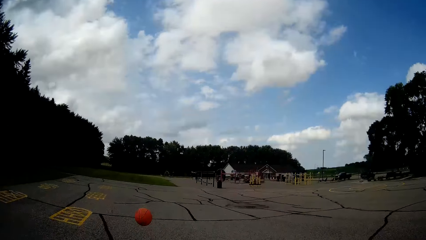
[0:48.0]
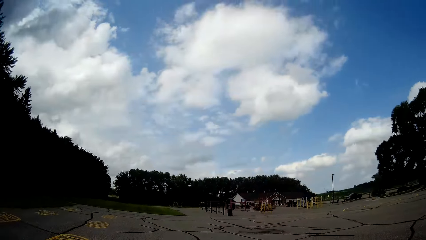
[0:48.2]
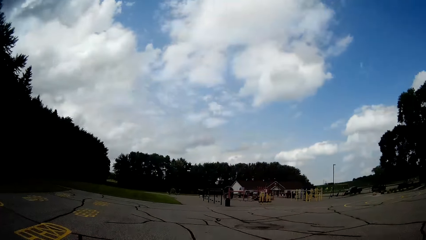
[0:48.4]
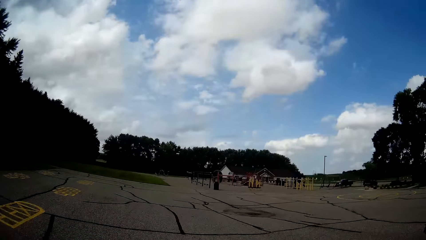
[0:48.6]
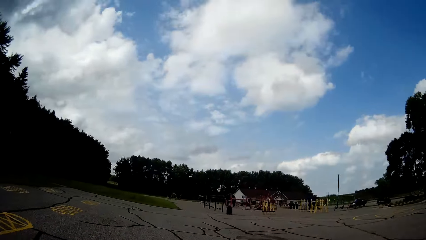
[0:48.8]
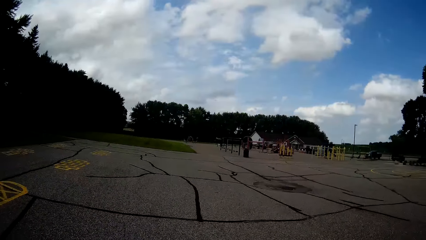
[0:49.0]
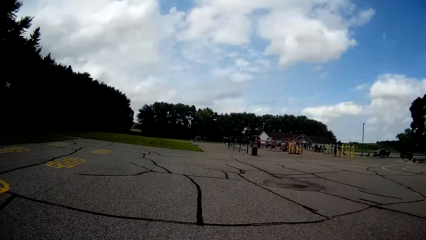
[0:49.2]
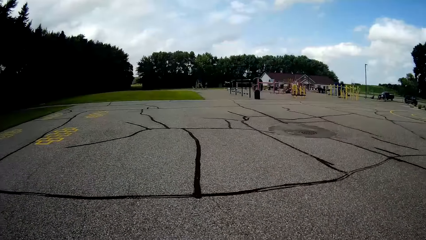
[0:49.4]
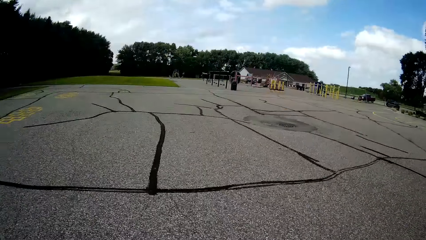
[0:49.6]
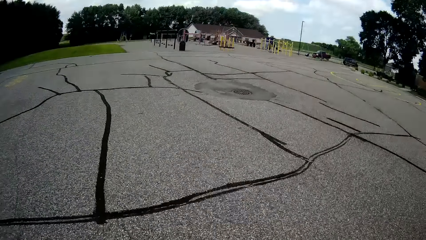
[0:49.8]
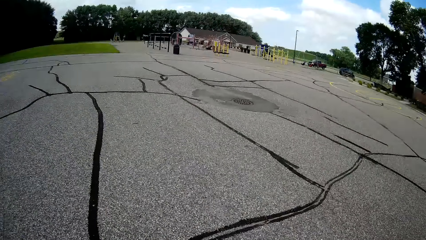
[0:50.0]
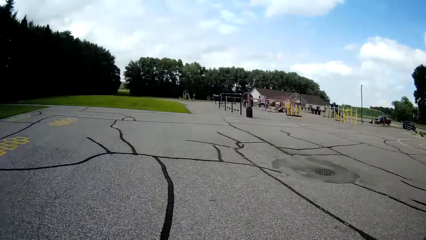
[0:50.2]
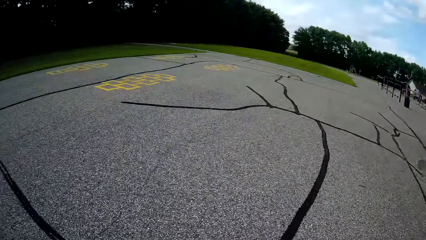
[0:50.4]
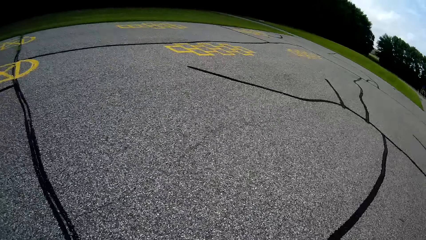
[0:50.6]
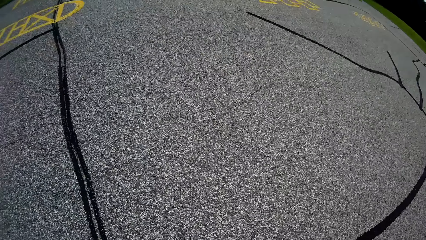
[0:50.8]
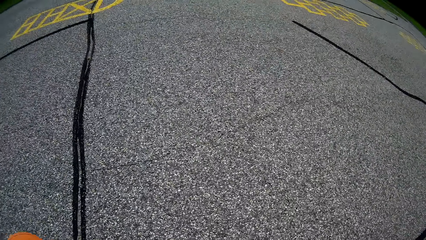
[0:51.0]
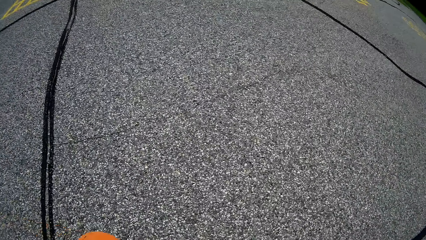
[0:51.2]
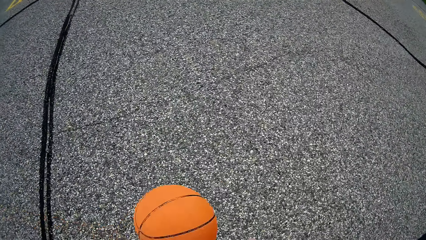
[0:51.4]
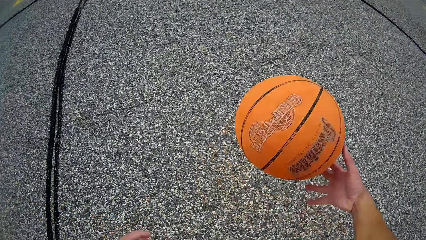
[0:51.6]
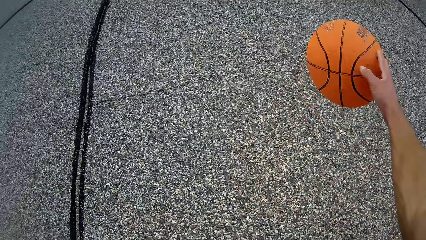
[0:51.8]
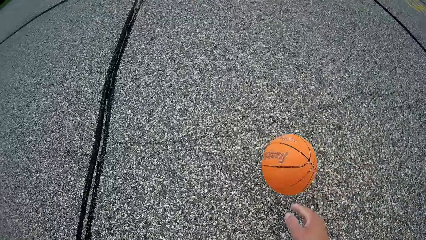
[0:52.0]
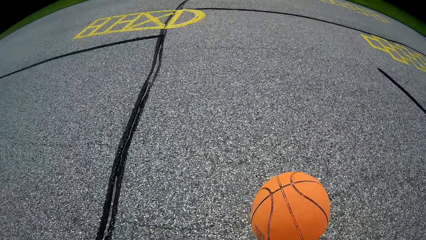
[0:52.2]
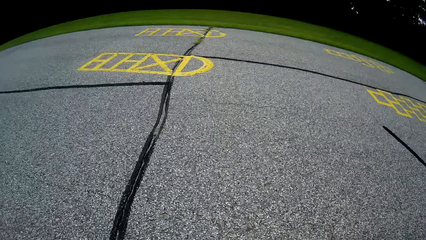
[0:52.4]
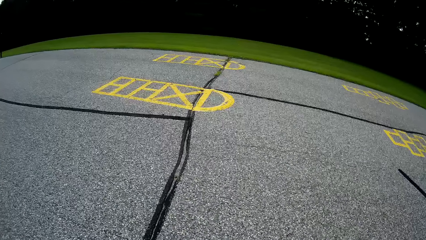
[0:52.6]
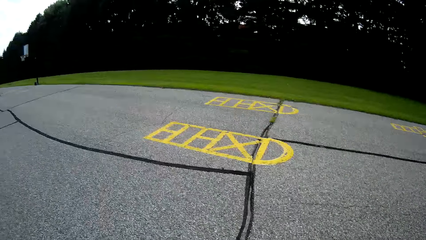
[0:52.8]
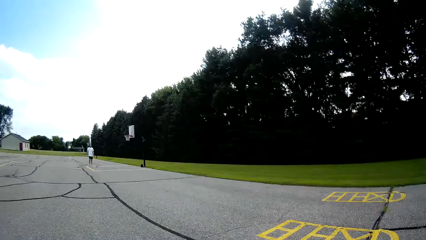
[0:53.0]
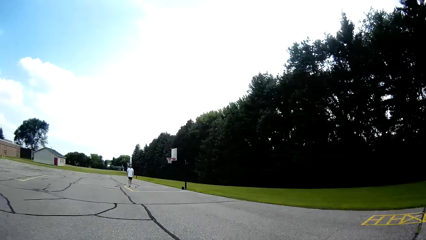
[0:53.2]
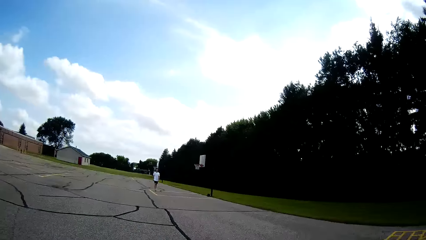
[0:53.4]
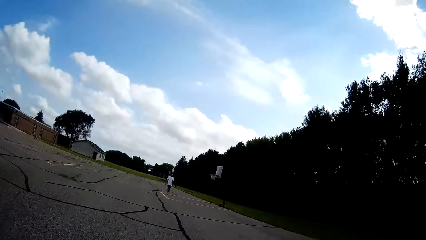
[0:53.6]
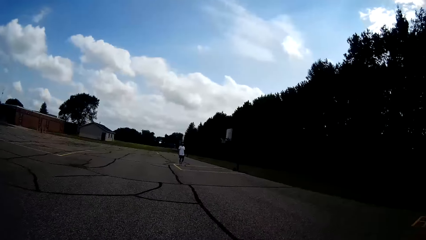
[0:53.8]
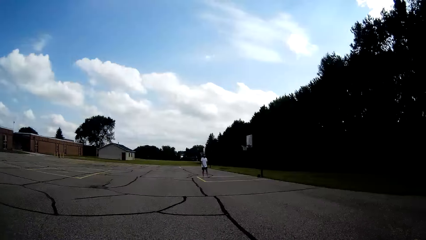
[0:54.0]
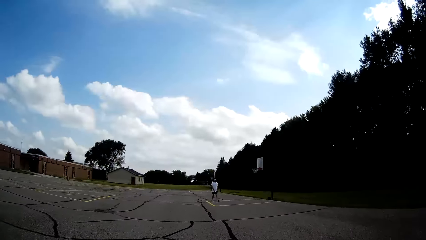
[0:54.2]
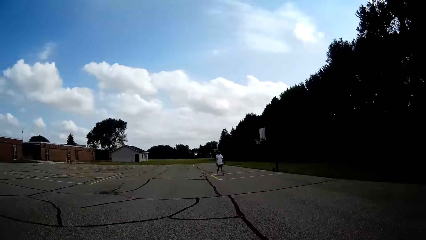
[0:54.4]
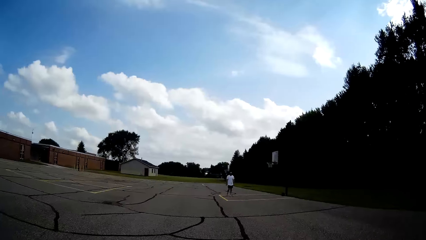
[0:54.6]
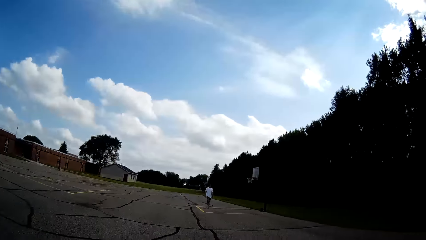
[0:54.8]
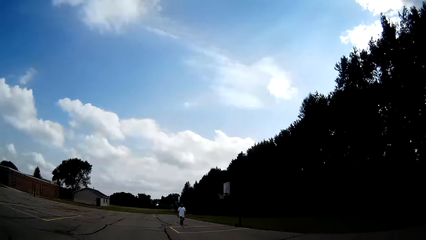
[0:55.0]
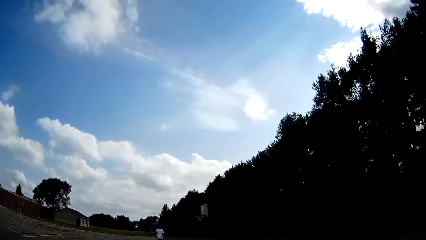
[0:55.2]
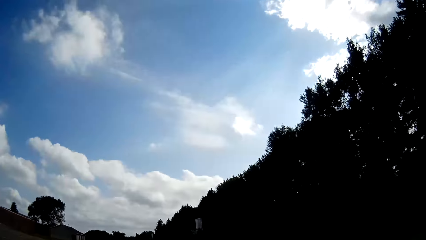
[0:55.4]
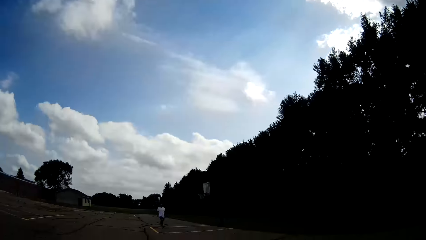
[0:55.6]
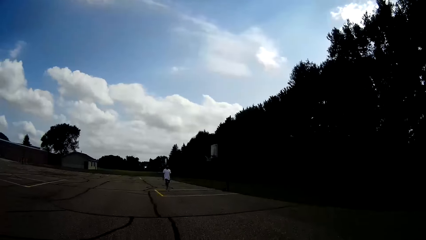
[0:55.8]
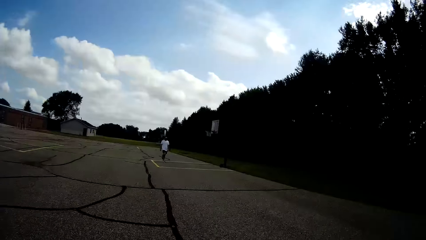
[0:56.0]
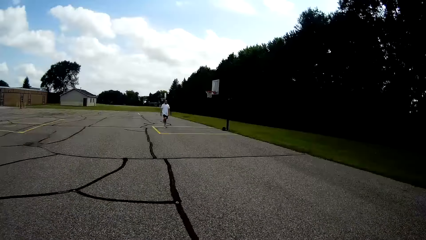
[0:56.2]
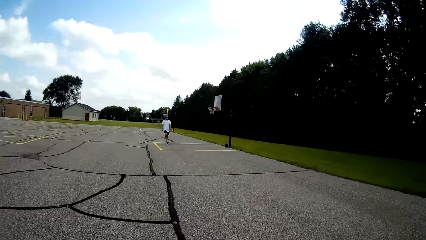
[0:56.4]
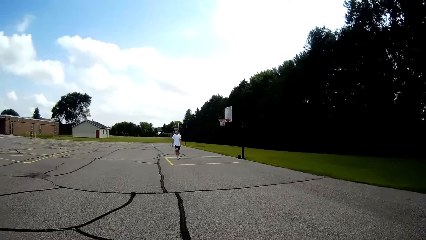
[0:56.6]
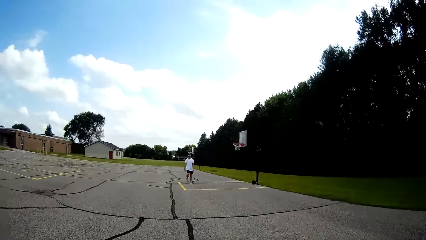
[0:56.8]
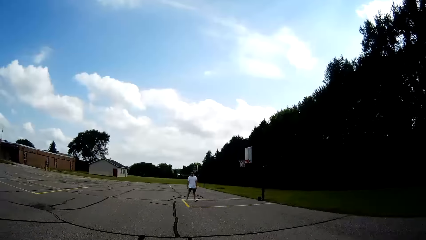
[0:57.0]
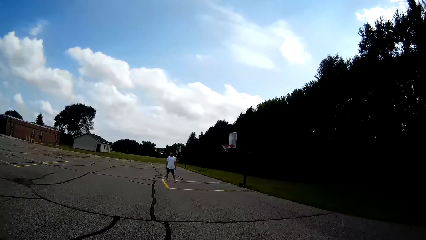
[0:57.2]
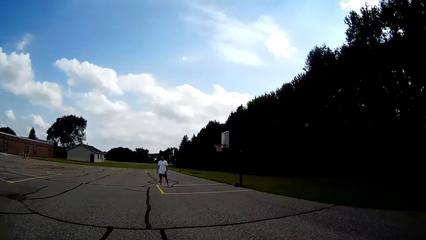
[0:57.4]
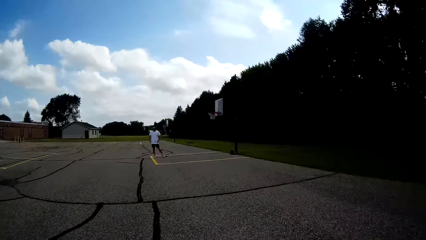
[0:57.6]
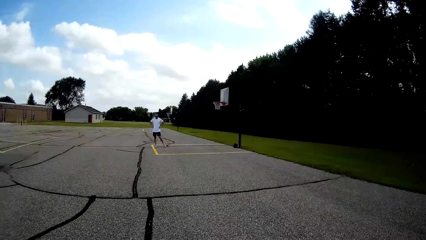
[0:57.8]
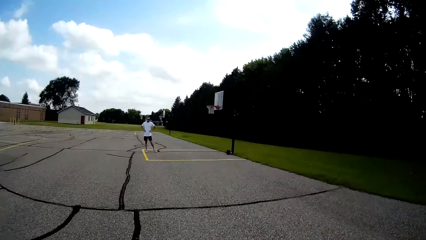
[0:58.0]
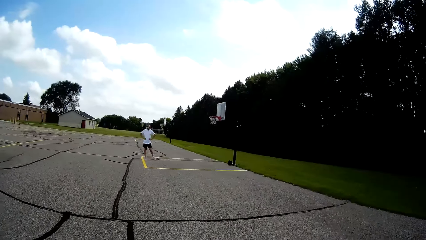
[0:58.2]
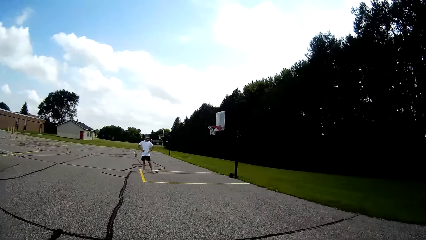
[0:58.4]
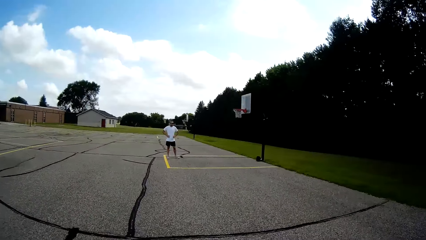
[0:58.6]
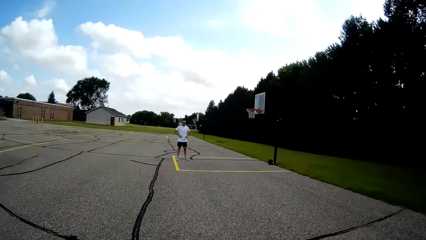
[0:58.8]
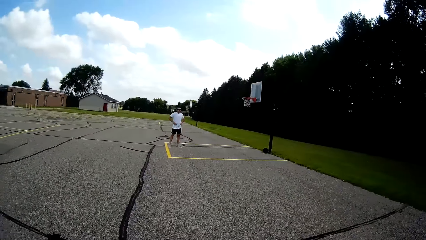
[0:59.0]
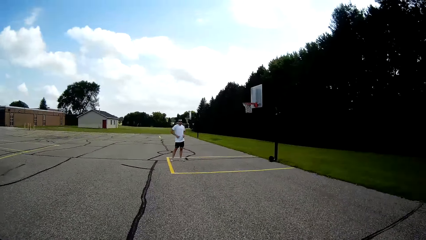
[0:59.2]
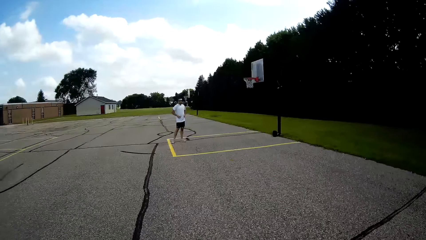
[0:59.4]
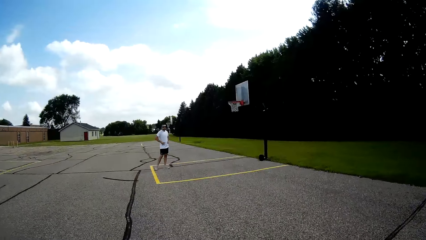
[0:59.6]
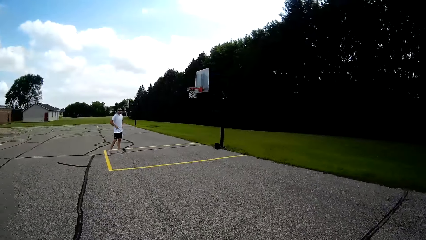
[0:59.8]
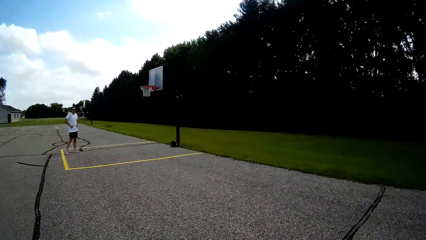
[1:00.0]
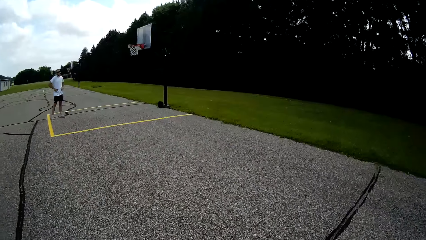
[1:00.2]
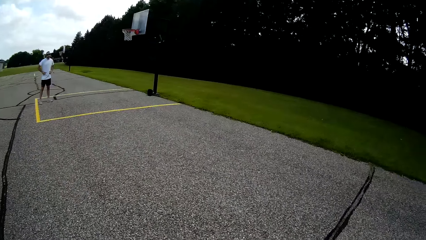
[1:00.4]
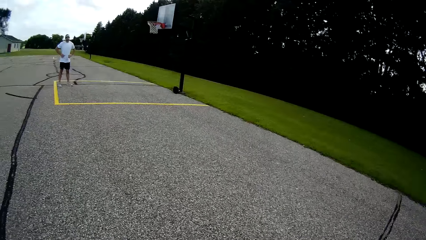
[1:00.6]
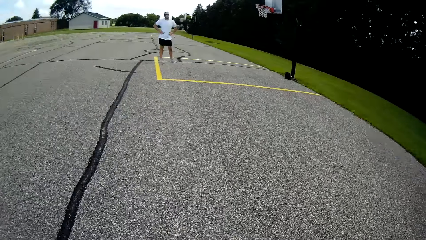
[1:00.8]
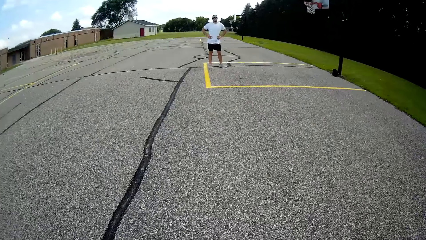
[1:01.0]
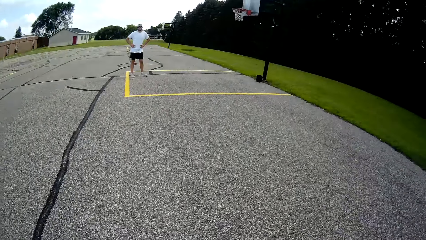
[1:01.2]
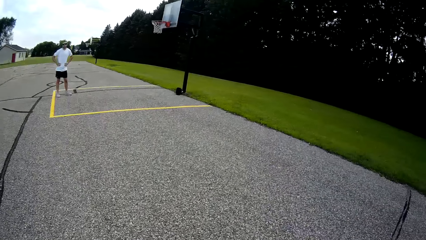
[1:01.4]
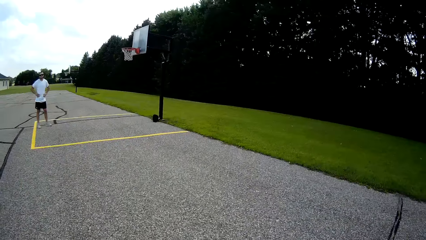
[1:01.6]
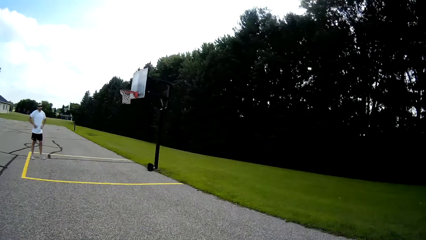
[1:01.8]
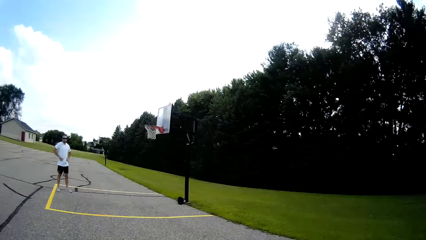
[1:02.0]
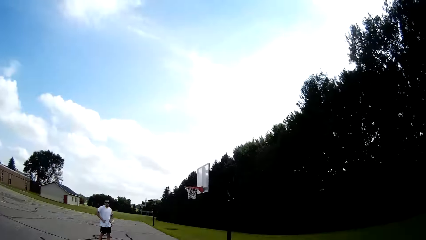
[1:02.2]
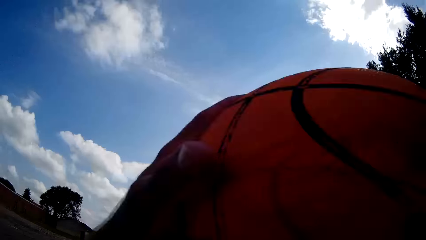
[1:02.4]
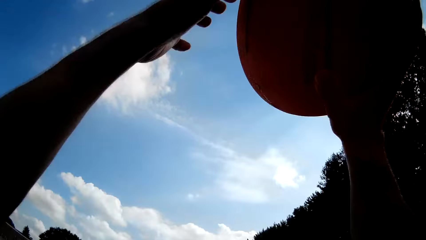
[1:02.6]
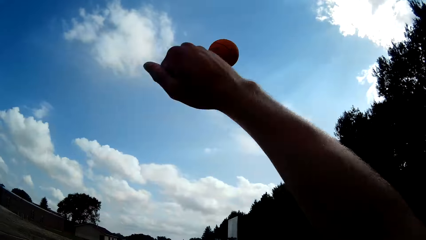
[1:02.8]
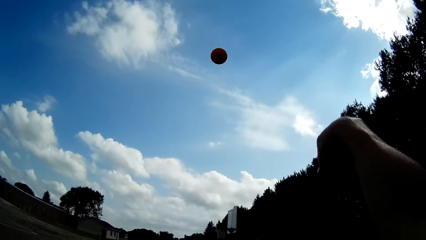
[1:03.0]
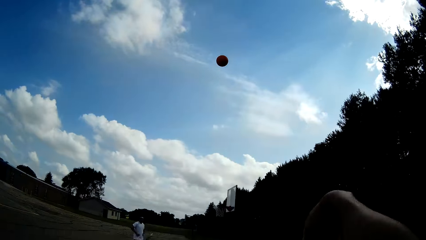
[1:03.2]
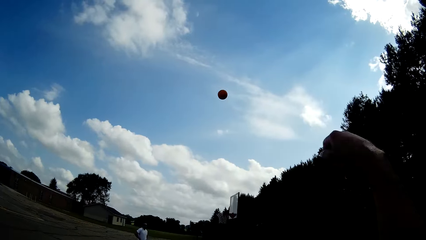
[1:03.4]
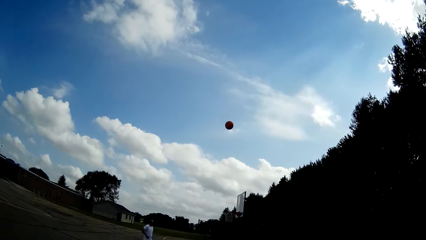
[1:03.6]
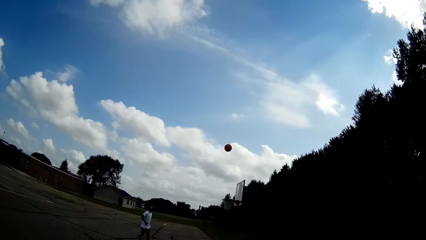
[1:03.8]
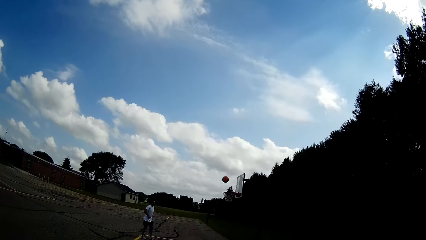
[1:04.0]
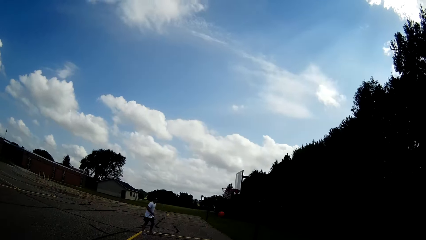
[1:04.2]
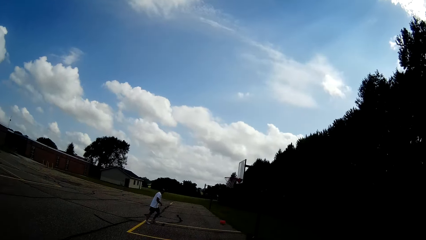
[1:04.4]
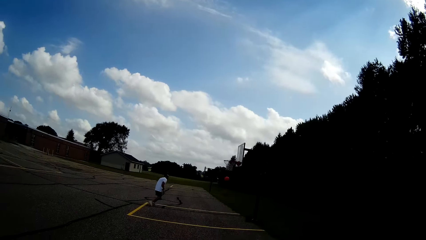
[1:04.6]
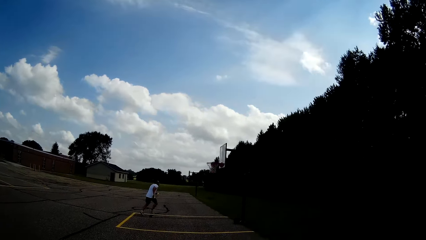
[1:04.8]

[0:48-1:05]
The camera wearer takes the ball. He bounces the basketball on the floor with his hands. He throws the basketball toward the second rim with his hands.
